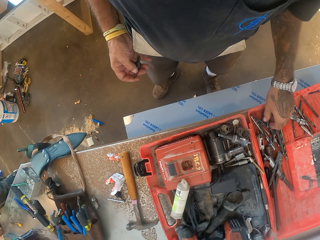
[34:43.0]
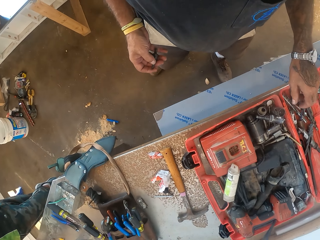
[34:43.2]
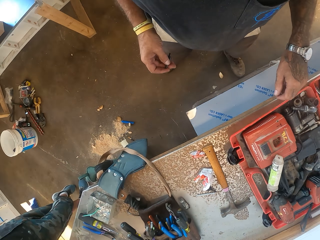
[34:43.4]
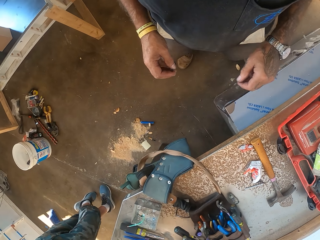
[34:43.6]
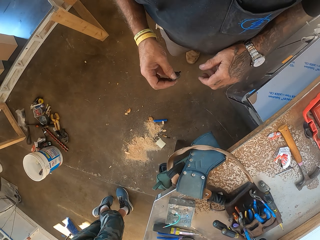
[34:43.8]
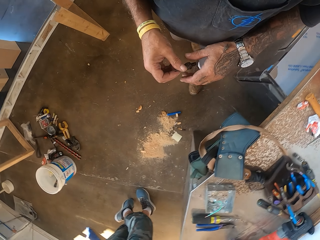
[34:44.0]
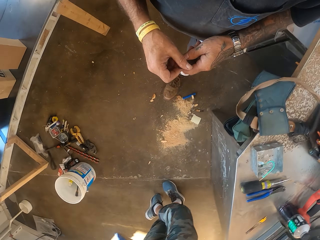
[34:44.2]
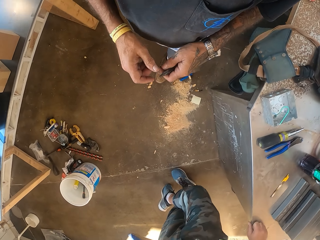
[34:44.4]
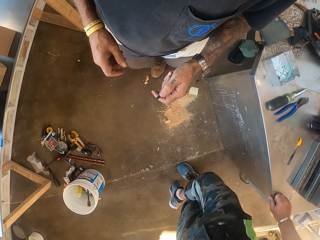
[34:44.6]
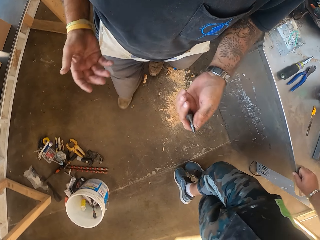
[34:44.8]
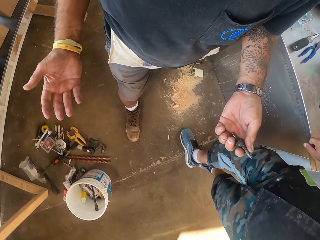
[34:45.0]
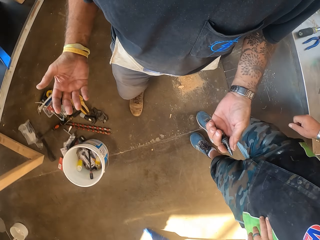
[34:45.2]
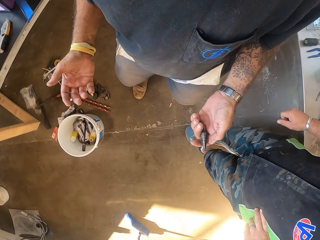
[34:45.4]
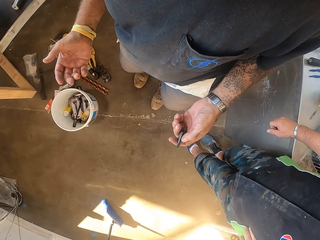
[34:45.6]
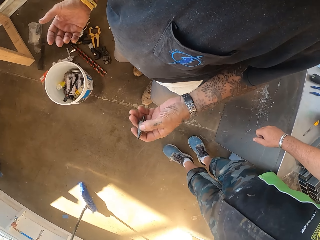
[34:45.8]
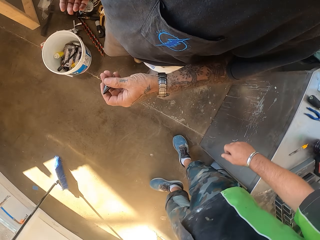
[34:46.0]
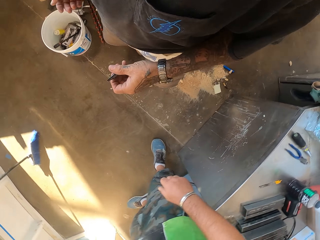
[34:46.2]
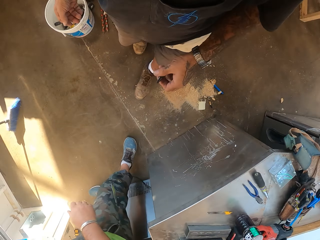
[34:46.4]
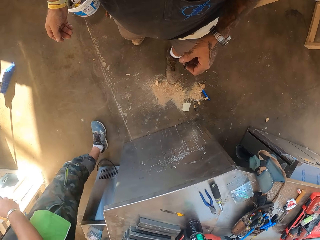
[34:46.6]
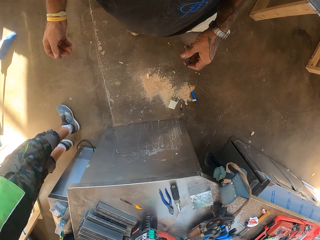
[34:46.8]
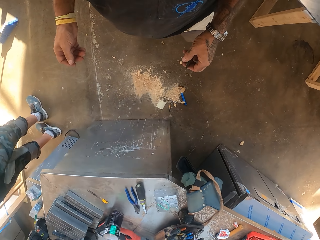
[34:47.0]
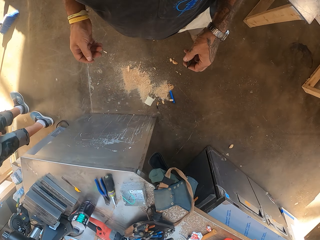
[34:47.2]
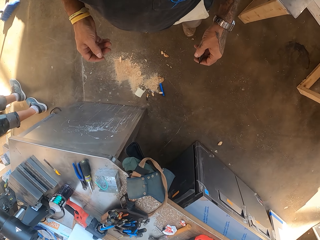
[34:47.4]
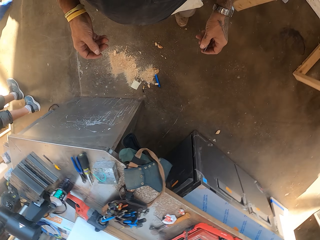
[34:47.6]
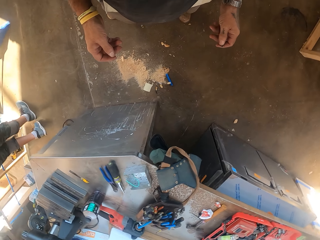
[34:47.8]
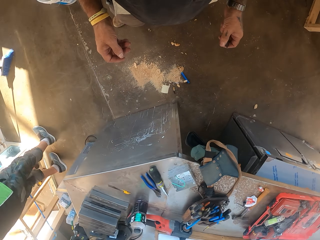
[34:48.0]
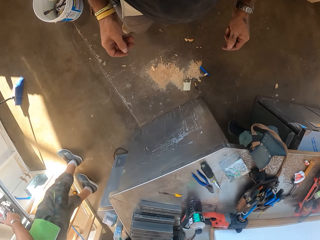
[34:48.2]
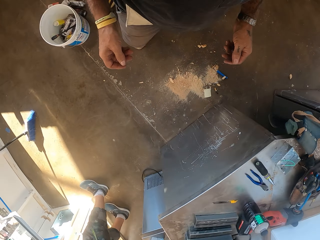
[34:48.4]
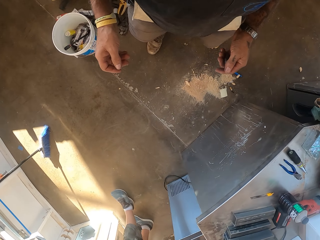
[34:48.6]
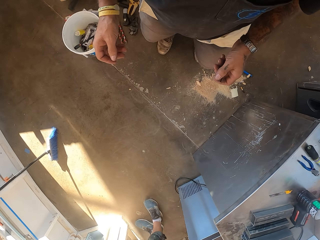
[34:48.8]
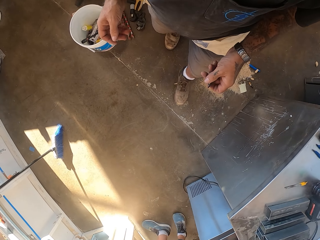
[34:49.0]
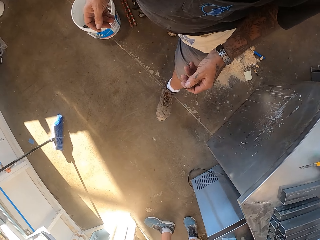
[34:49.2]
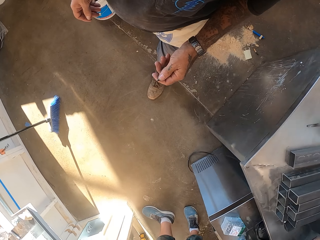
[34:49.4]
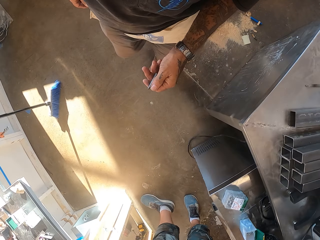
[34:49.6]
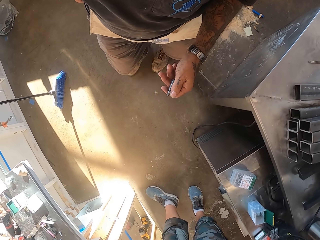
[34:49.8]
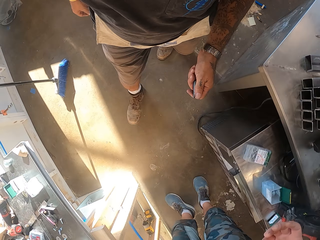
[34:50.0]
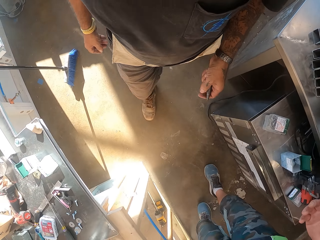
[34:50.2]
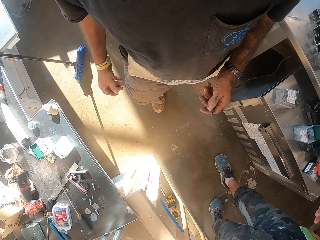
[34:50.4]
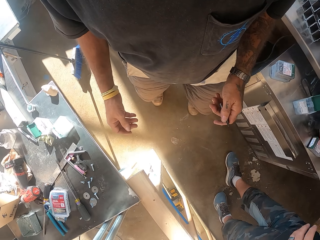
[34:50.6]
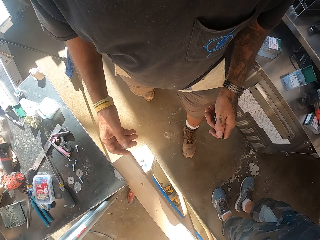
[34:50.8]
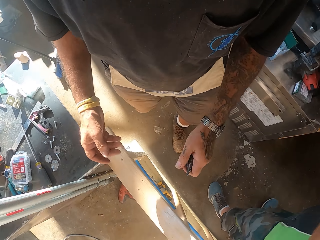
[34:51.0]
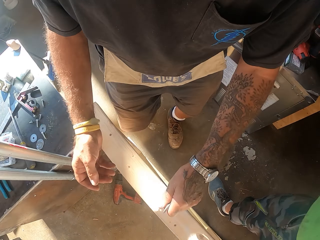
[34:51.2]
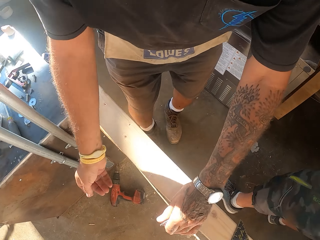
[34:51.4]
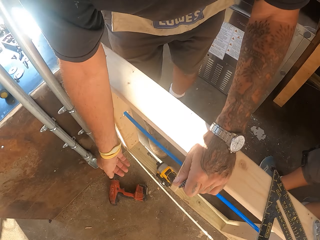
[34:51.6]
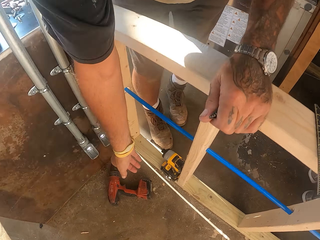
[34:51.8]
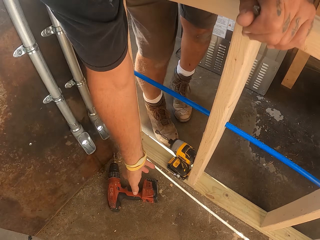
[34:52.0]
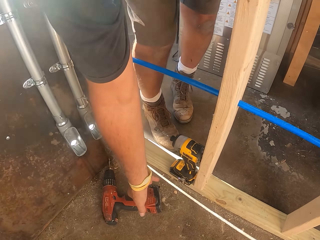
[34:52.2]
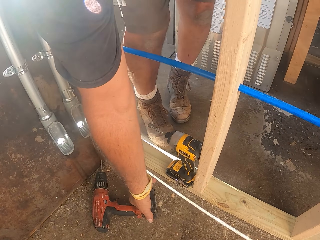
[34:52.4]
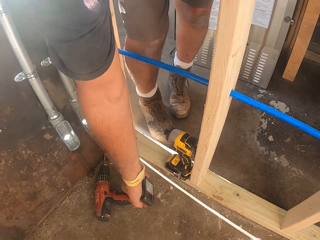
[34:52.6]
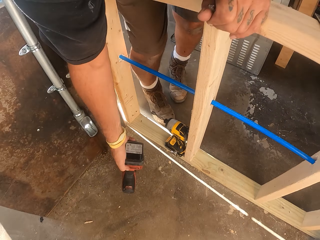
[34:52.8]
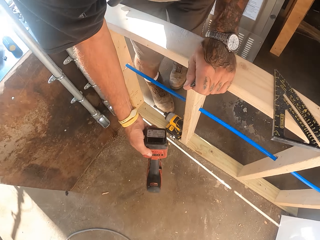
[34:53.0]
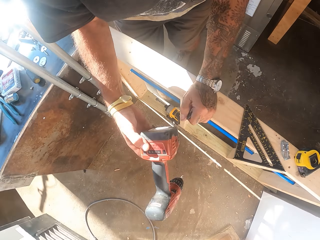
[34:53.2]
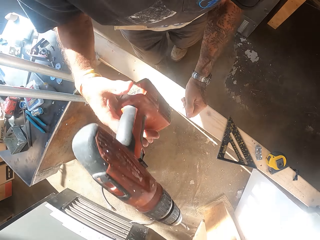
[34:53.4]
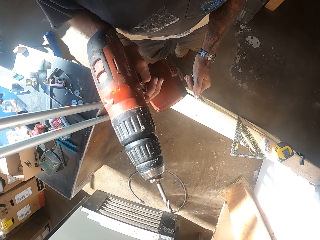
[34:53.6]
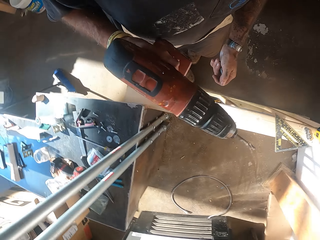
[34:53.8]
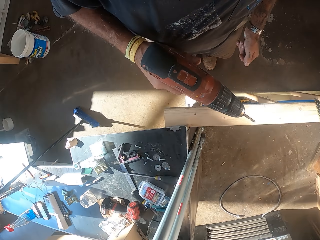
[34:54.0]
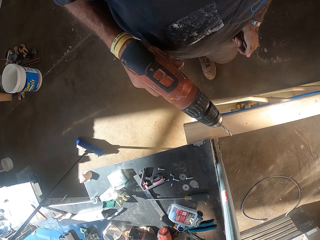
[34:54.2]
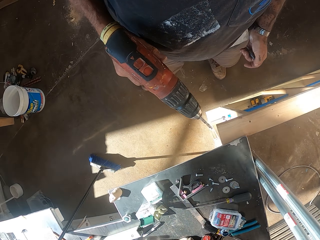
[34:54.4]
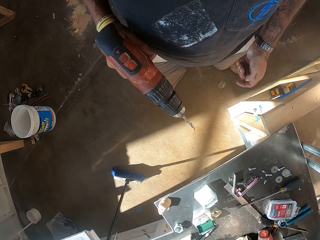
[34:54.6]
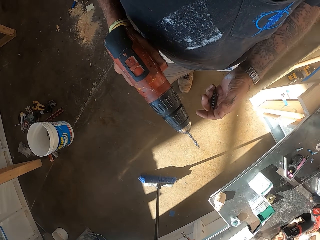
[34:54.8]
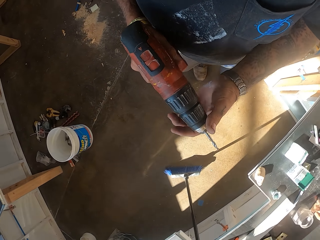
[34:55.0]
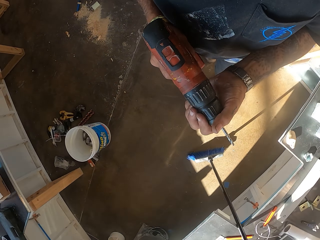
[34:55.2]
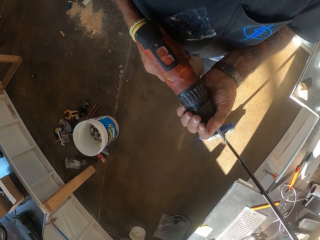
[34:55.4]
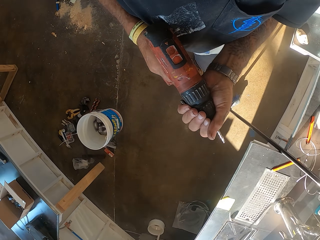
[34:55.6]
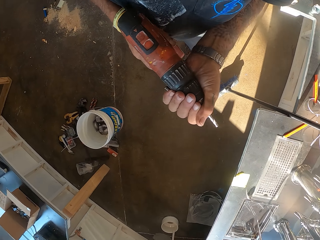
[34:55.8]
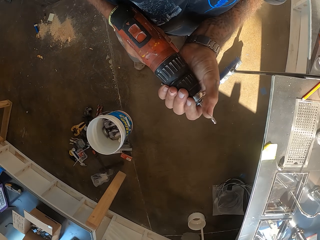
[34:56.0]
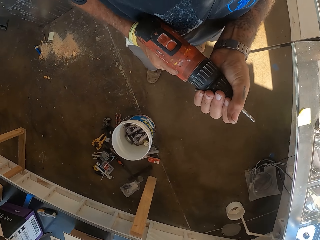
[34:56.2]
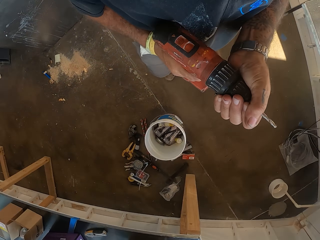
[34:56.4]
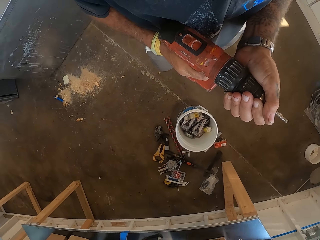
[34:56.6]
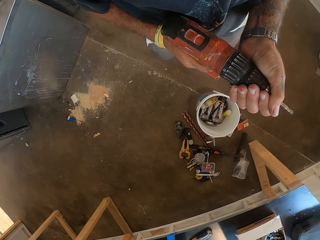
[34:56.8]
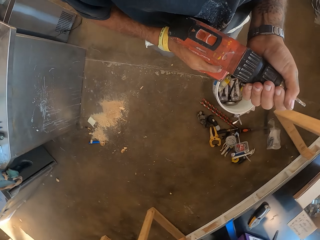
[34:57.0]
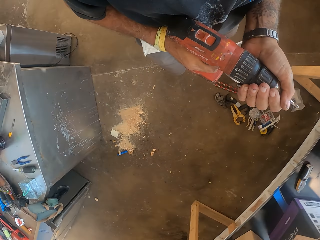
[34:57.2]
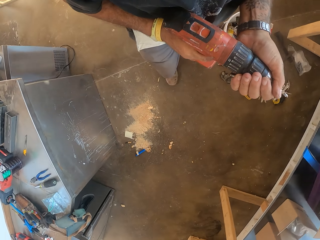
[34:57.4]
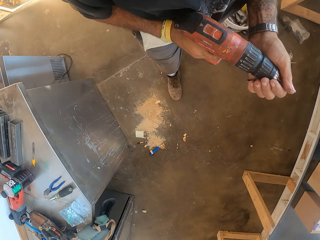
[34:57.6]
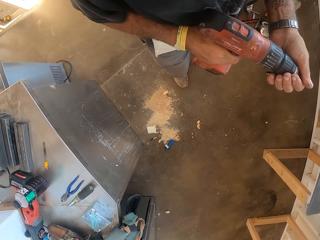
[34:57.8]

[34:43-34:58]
The camera wearer walks in the workshop. They dialogue with a person. They pick up the drill machine on the floor. They hold the drill machine. They adjust the drill machine in hand.

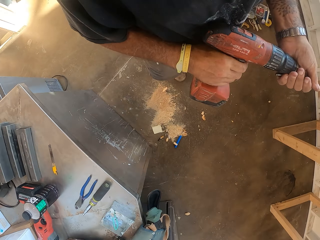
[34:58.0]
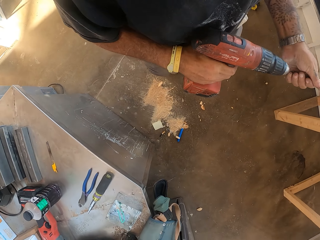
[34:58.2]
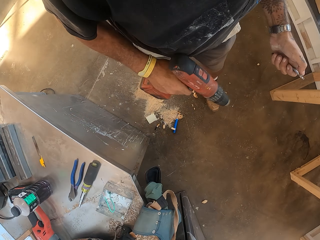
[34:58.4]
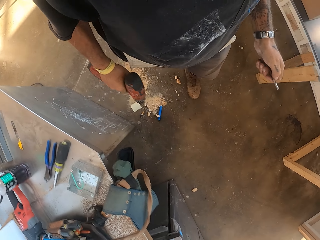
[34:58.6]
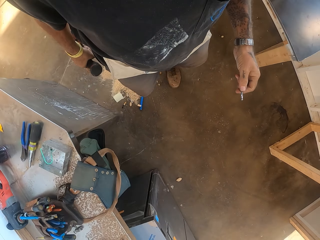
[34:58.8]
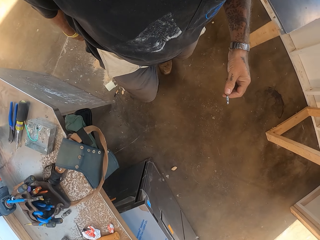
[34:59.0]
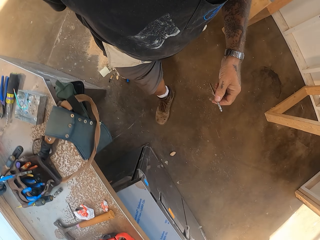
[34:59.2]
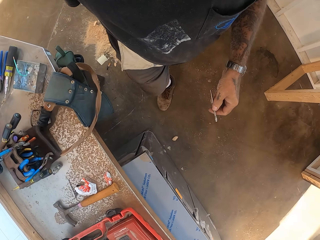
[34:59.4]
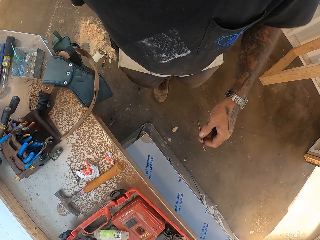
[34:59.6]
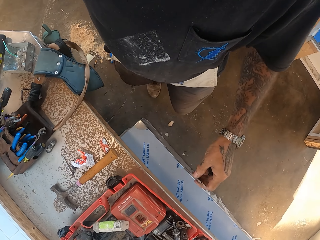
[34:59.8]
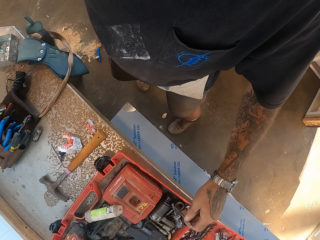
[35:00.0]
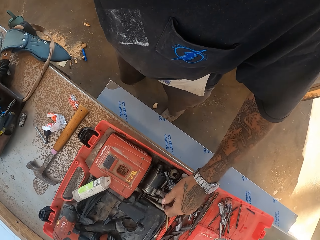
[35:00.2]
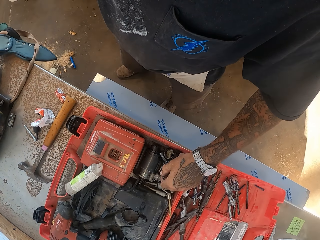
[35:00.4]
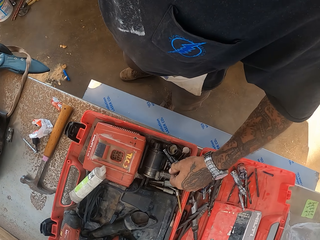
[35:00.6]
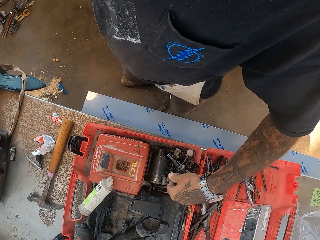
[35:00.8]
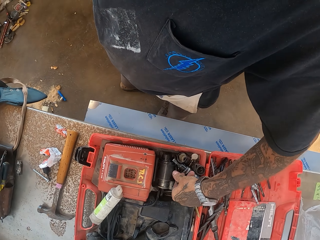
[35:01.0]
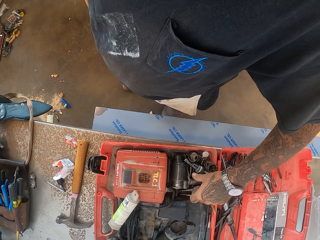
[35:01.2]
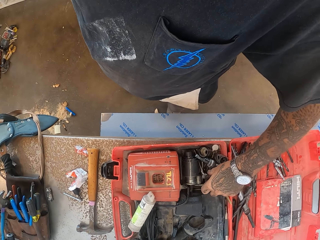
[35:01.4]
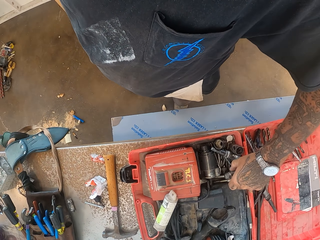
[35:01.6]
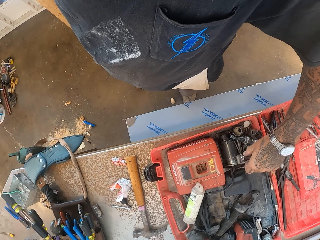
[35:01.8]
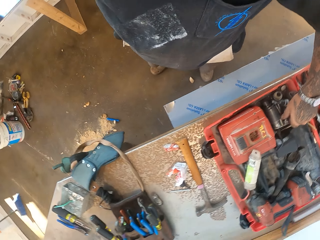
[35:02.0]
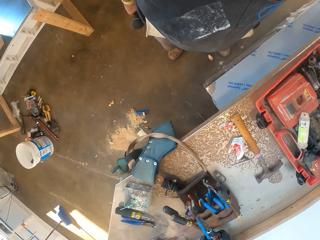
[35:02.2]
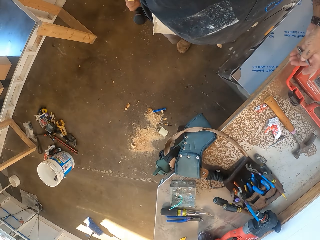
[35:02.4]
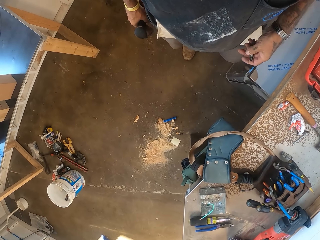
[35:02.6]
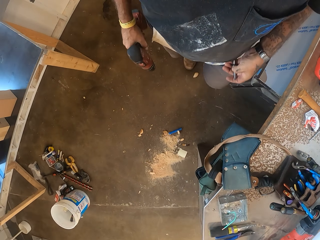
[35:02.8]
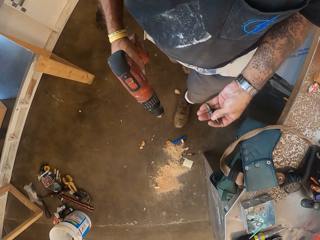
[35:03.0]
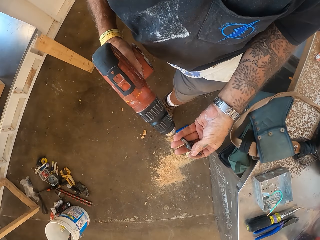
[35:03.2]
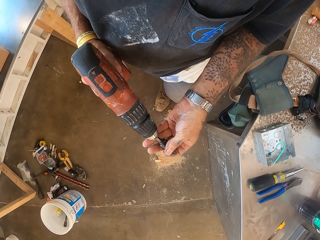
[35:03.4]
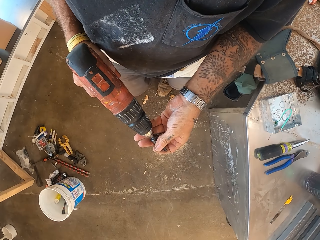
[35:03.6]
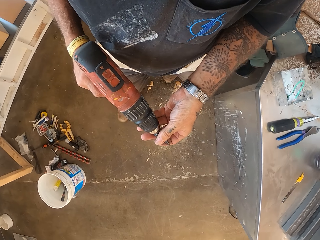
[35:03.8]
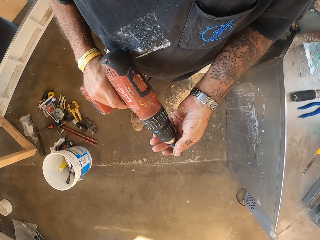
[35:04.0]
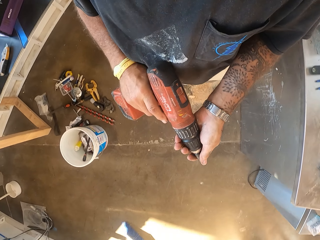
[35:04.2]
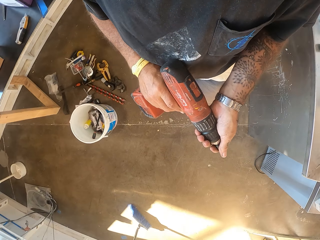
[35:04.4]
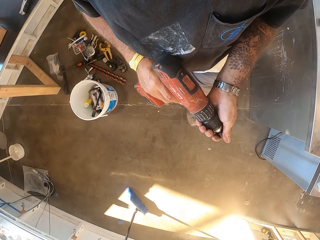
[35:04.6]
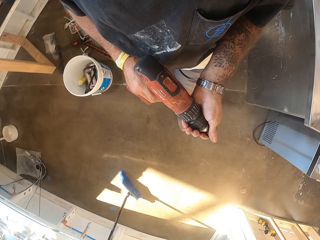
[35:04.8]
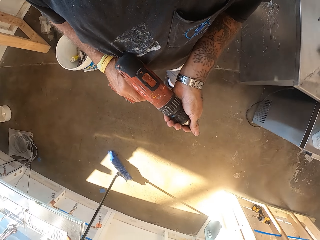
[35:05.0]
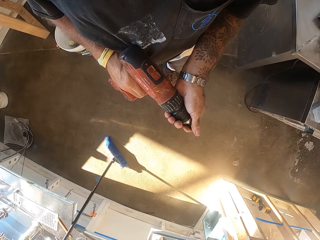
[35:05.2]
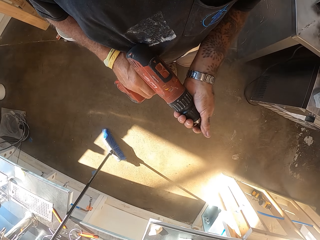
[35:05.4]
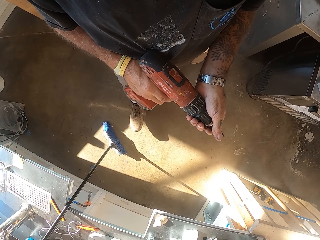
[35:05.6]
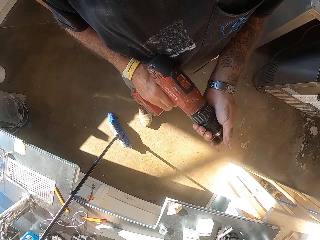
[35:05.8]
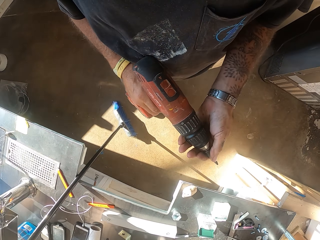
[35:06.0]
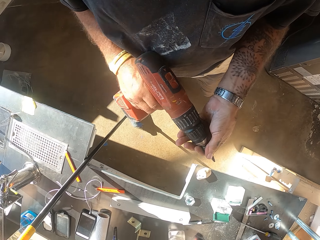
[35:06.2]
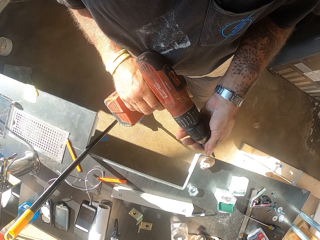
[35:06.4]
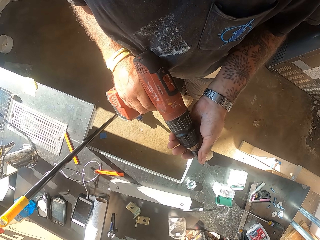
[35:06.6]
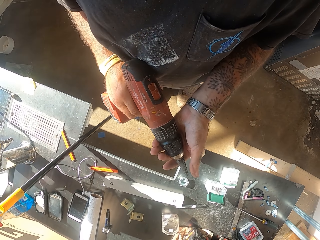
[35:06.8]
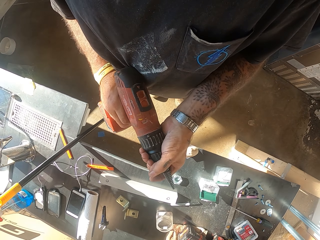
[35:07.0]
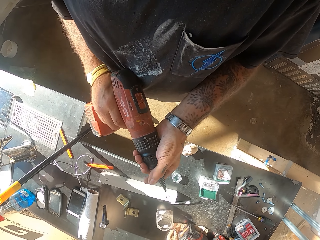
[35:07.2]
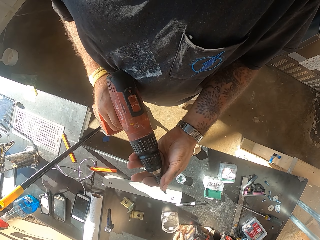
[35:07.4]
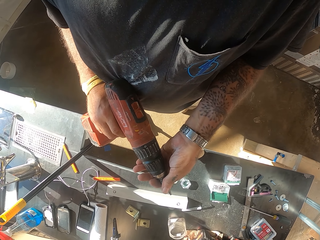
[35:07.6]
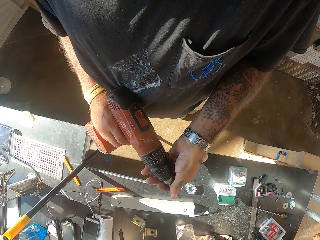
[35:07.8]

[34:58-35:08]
The camera wearer puts the drill bit in the ratchet. They pick the drill bit from the ratchet. They fix the drill bit on the drill machine.
